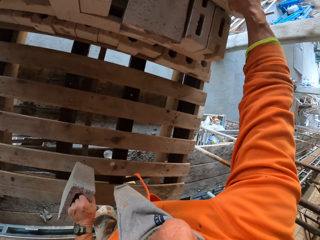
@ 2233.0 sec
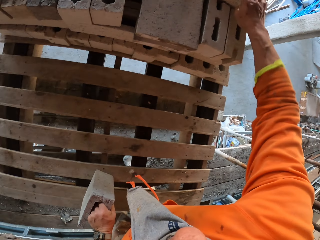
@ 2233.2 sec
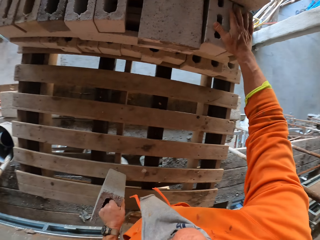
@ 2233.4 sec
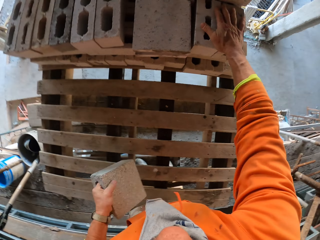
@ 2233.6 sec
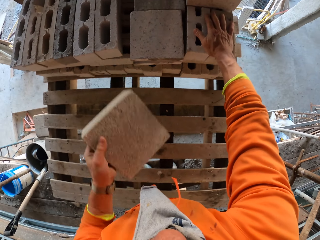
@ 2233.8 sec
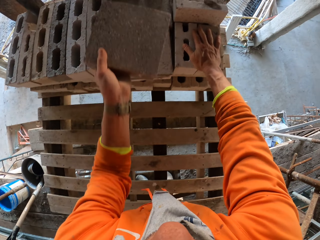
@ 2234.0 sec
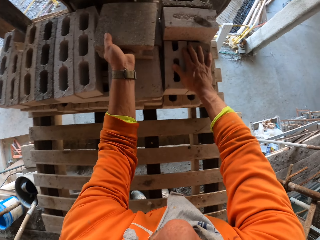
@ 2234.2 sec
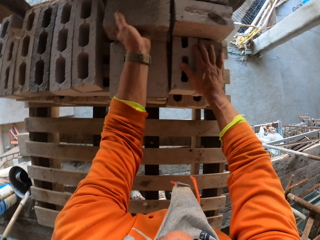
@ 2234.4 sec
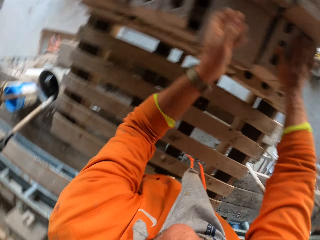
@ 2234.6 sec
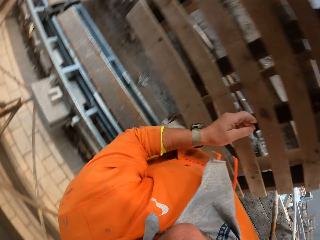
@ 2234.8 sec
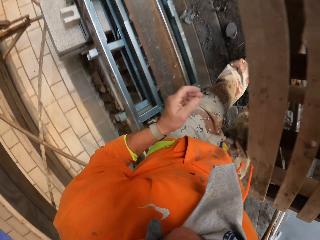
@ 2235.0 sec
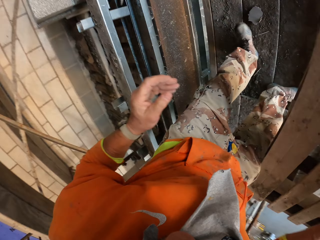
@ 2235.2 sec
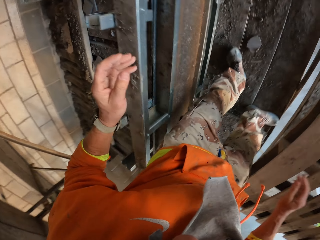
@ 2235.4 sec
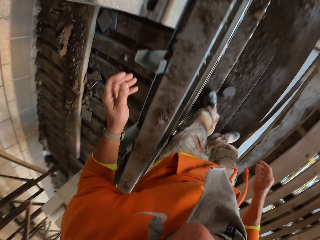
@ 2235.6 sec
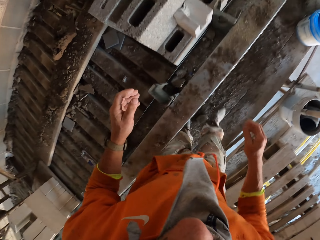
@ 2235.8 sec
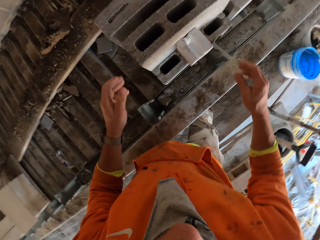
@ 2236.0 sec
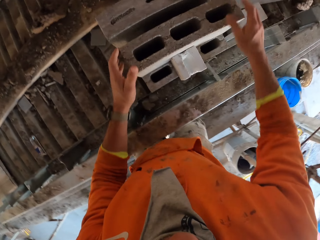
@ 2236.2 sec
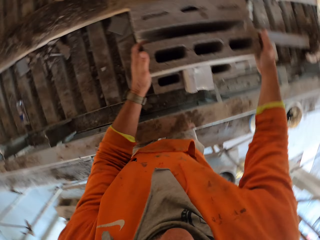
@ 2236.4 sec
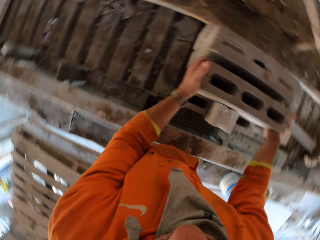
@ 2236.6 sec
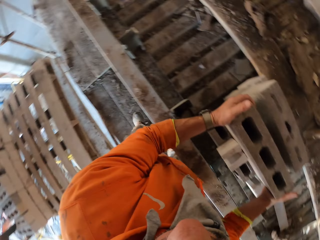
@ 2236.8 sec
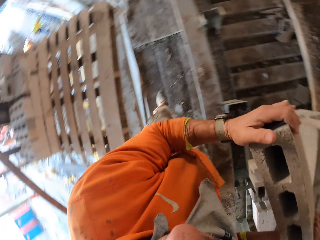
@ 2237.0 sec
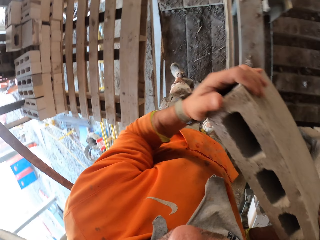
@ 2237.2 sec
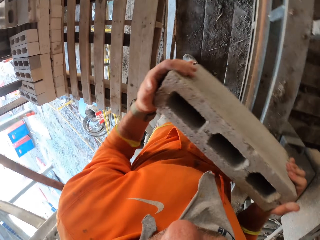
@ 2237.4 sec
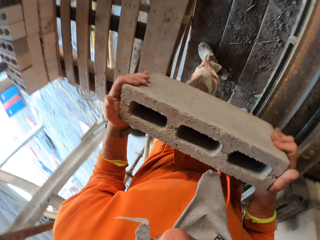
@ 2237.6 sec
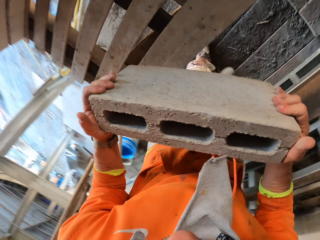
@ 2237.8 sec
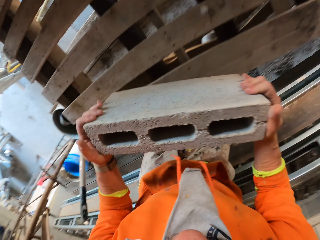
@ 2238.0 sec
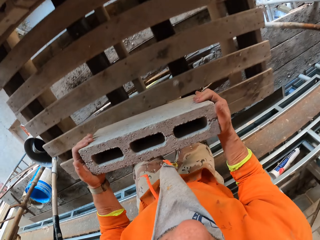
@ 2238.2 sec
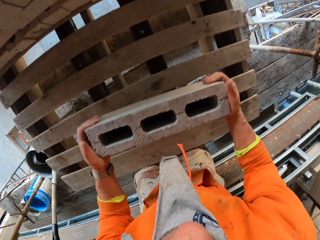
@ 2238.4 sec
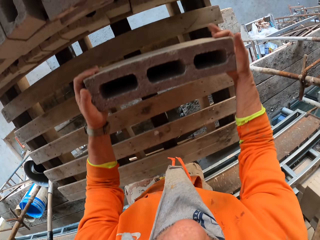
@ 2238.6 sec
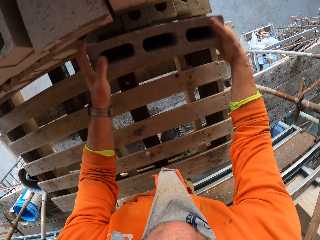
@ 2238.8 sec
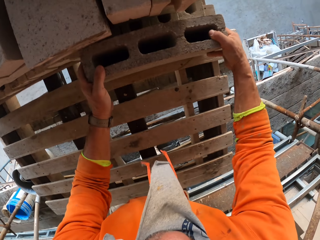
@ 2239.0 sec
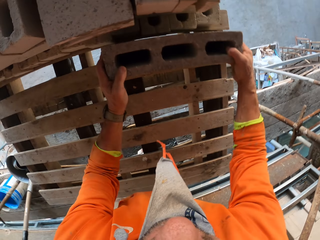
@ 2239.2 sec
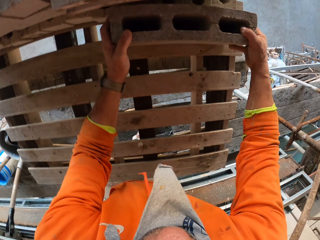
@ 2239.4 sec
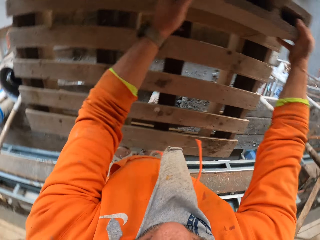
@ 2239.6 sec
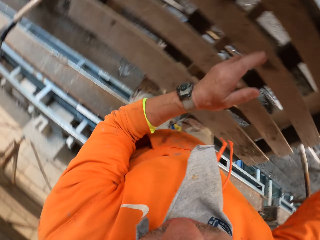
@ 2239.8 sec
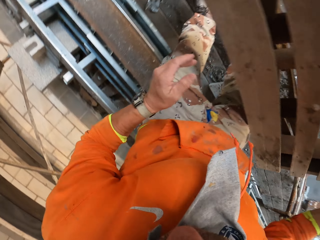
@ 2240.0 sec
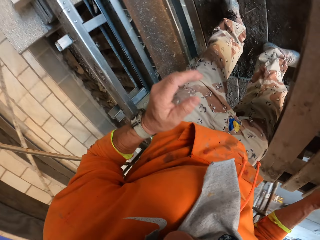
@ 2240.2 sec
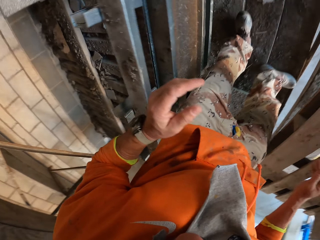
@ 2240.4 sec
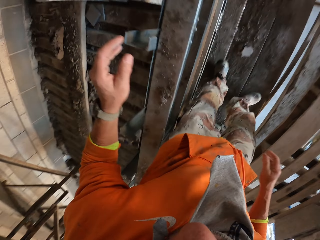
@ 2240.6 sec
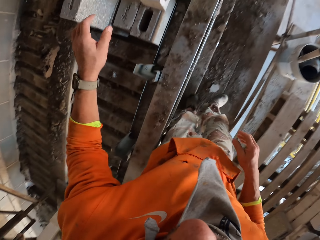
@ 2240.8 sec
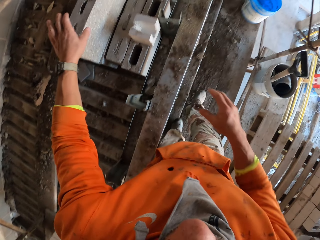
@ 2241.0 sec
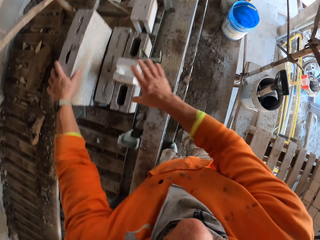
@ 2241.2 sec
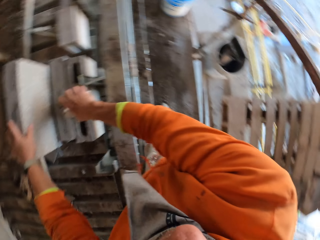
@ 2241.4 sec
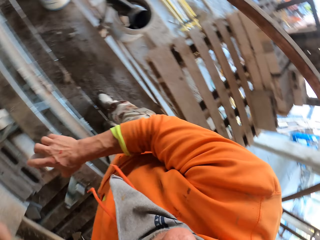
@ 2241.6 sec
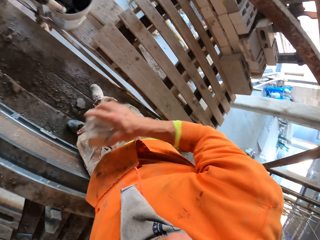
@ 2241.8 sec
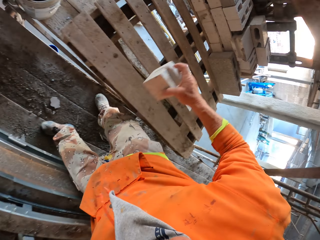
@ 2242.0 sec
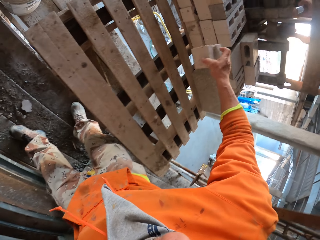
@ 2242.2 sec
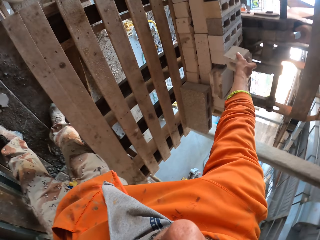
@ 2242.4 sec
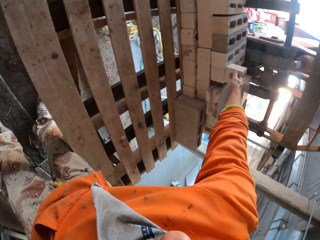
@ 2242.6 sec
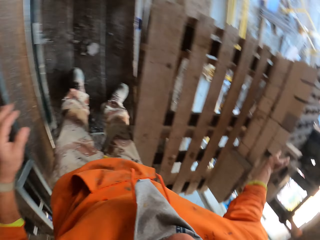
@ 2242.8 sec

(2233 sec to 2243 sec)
The camera wearer places the bricks on the other bricks. They rest a block on a wooden block. They rest a hand on the blocks. They pile blocks. They turn around. They pick bricks with both hands. They turn around. They place a brick on the palette wood. They drop a block. They adjust the block. They turn around. They move around. They rest a hand on a block. They pick bricks with both hands. They hold blocks. They turn around.

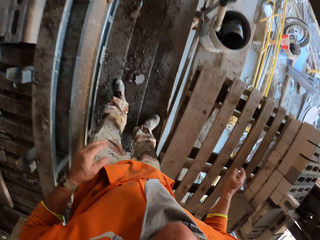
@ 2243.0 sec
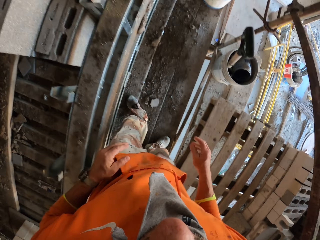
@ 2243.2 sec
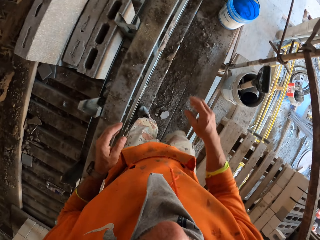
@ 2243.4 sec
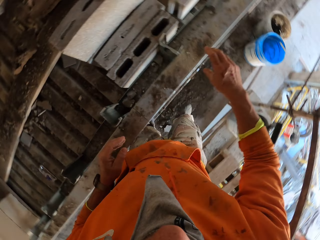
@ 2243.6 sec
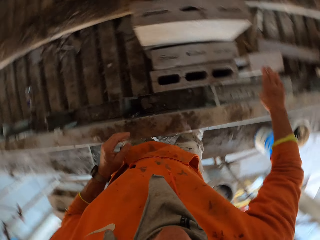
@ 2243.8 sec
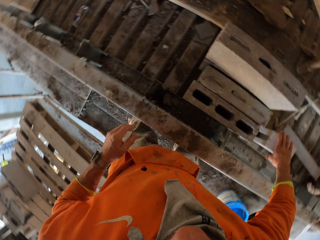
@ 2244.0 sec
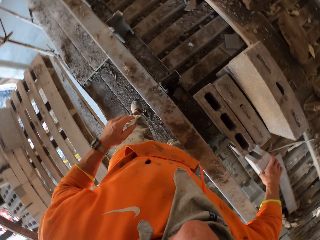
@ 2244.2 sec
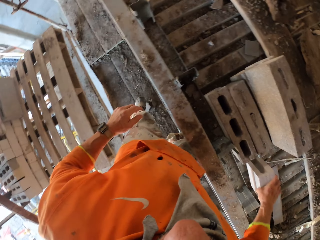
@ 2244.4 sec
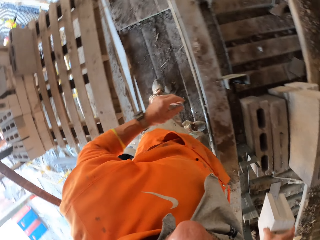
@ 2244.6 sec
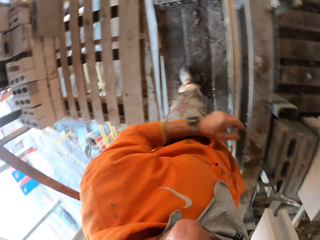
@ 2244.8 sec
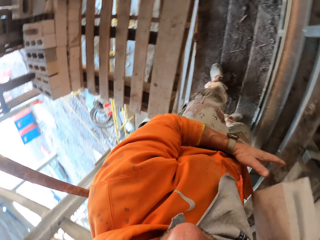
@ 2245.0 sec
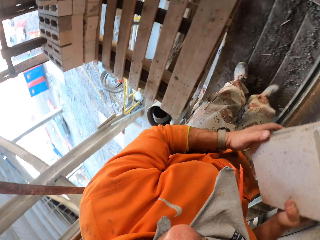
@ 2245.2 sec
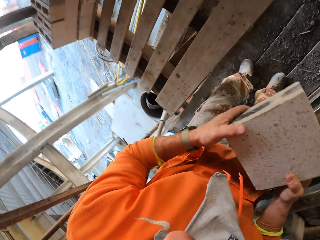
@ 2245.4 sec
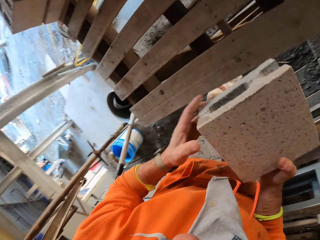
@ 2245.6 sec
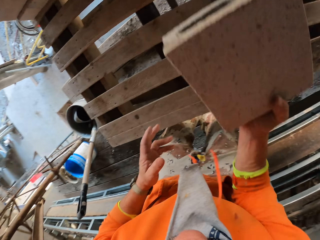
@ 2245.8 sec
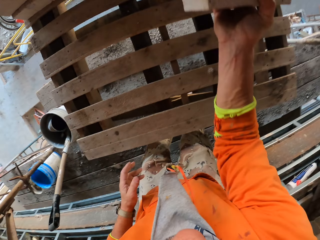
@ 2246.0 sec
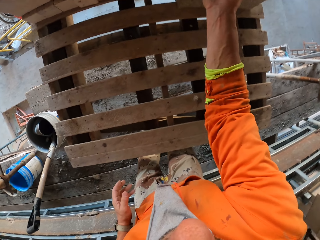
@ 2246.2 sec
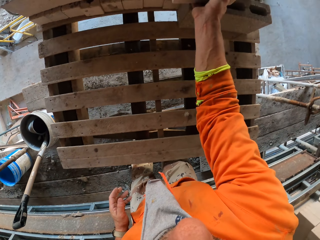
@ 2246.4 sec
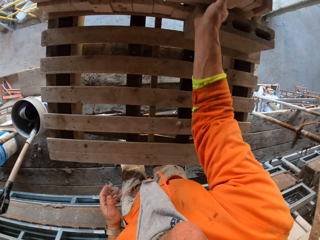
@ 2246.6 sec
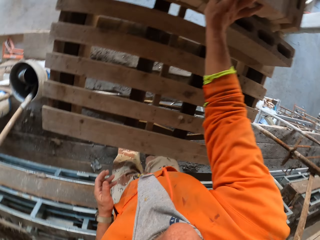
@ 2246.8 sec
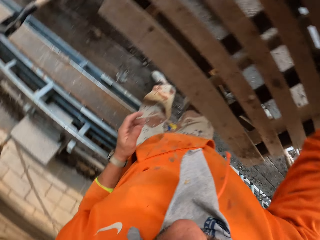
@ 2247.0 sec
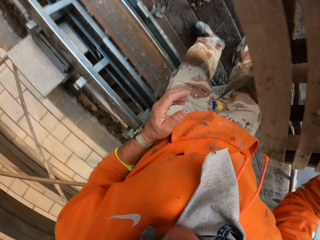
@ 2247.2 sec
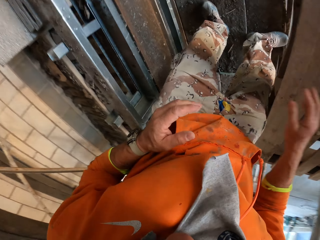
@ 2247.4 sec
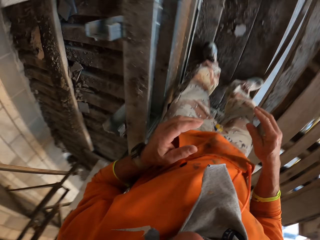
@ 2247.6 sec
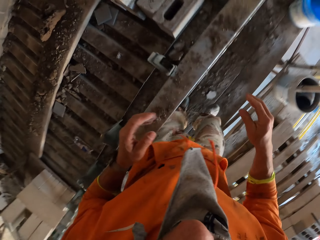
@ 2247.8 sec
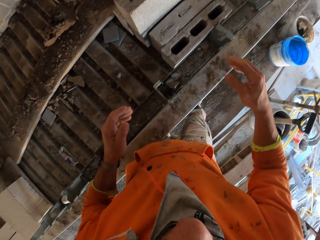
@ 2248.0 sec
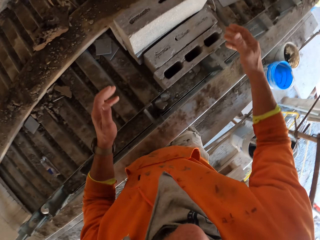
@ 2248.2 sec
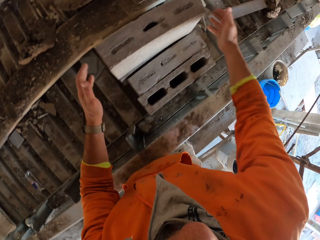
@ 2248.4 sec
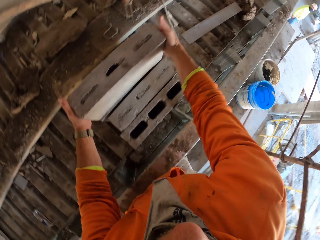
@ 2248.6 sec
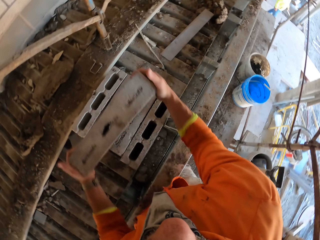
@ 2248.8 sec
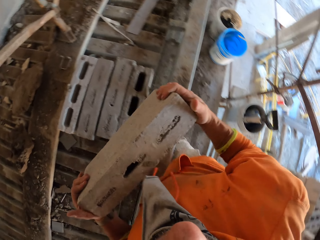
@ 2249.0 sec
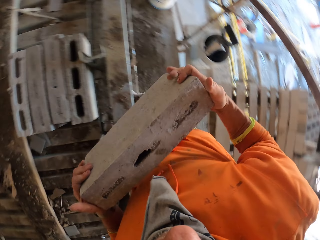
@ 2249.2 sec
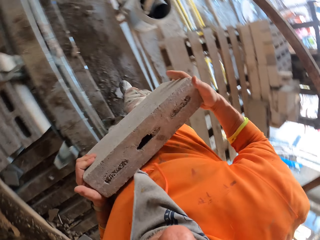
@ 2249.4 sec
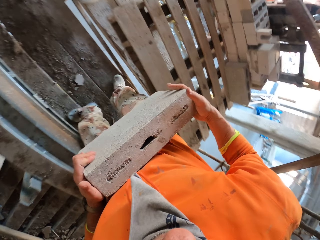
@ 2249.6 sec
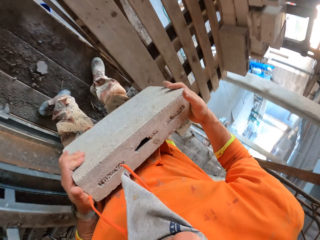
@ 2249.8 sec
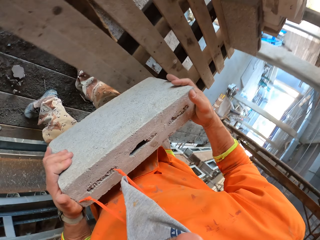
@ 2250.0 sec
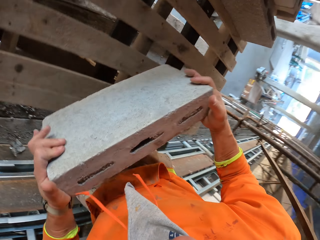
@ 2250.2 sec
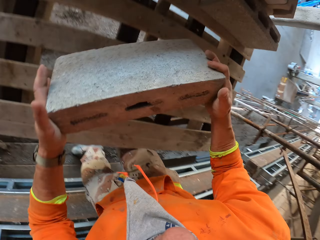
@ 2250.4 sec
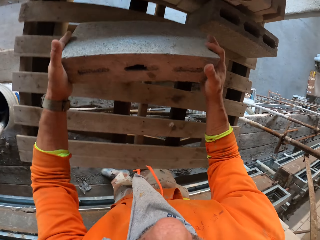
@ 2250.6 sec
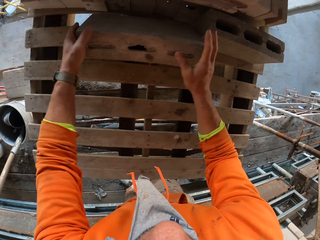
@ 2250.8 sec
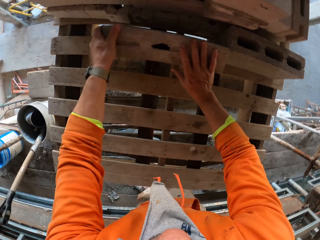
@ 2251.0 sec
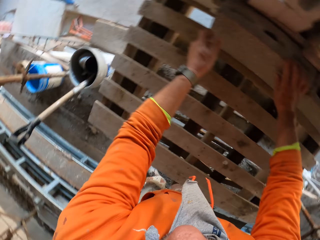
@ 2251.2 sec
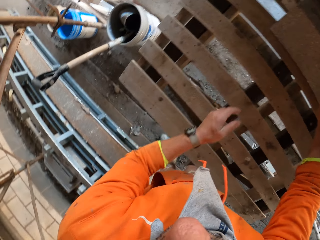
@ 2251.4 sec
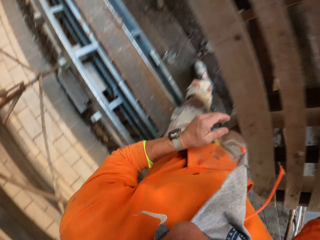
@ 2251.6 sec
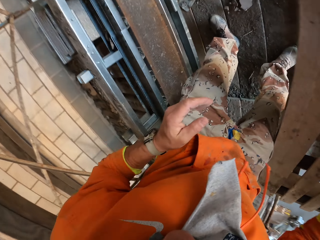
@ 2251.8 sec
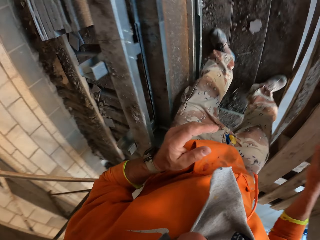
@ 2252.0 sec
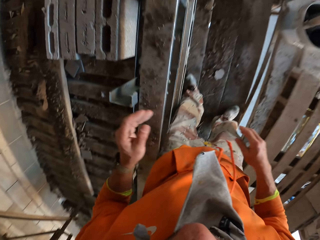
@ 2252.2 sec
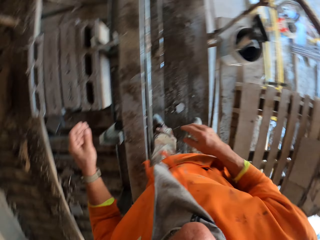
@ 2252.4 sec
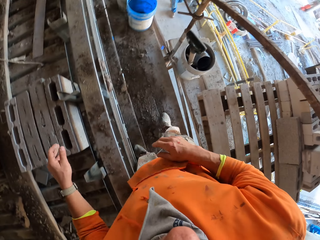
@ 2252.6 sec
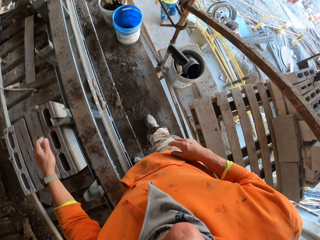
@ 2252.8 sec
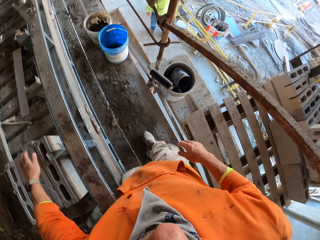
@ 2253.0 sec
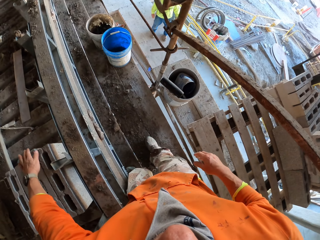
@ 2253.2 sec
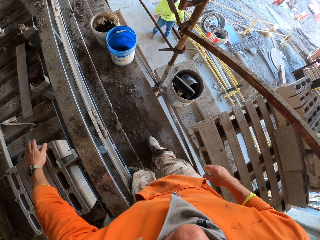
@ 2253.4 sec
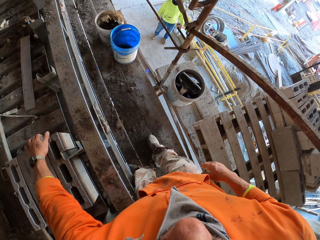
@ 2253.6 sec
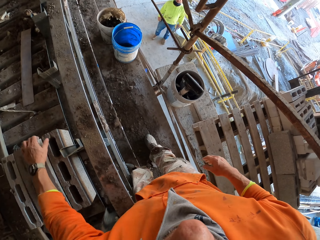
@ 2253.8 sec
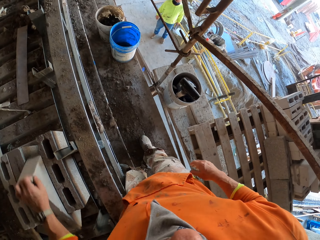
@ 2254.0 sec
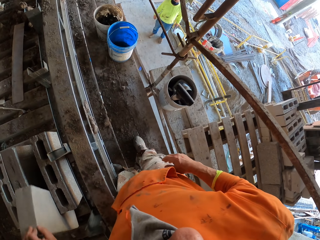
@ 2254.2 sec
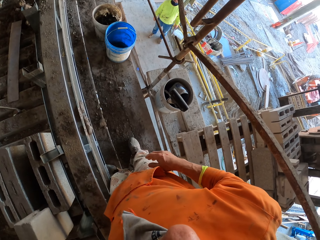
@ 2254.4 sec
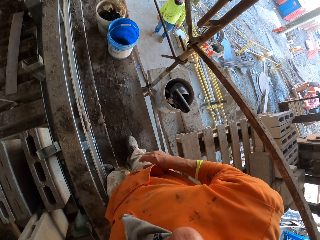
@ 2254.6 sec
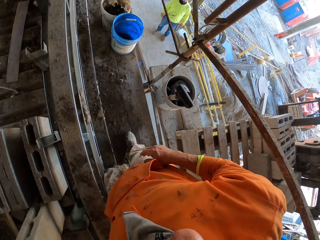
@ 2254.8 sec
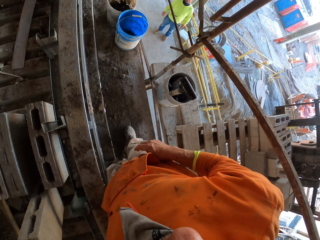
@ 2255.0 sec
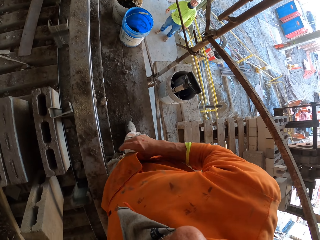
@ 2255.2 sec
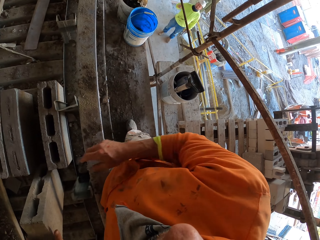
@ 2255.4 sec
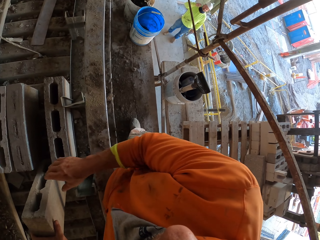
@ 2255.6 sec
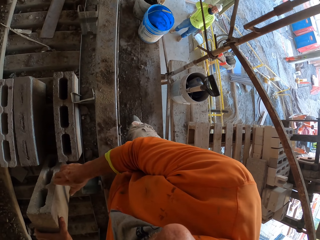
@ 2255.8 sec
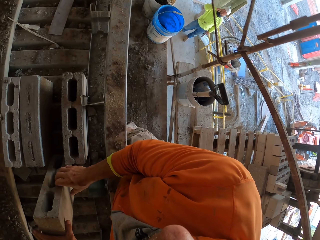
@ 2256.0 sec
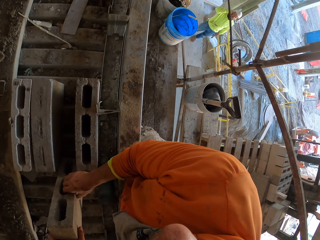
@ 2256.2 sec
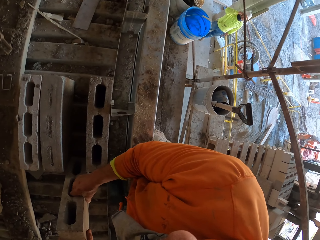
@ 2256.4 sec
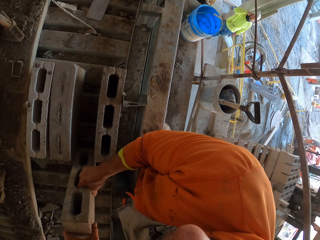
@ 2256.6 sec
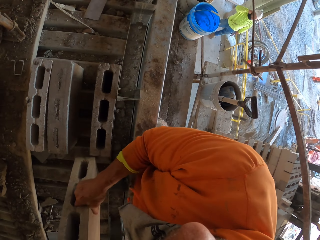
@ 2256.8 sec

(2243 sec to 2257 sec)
The camera wearer places a brick on the other bricks. They turn around. They move around. They pick a brick. They hold a block with the other hand. They place a brick on the other bricks. They turn around. They pick a brick. They place a brick on the palette wood. They drop blocks. They turn around. A man walks around. The camera wearer picks blocks. They lift a brick with the left hand. The man touches the face. The camera wearer holds blocks with the other hand.
